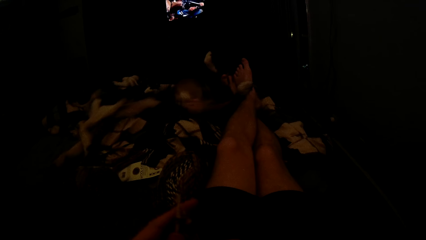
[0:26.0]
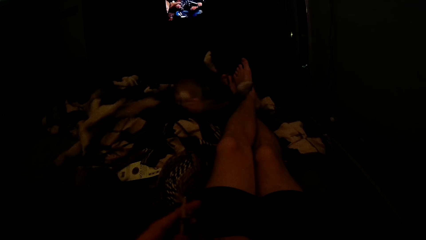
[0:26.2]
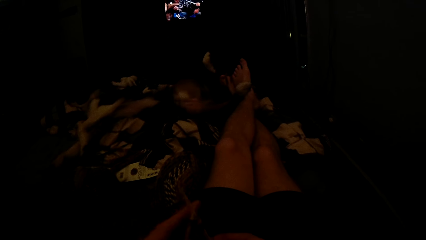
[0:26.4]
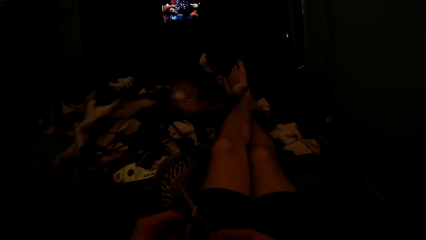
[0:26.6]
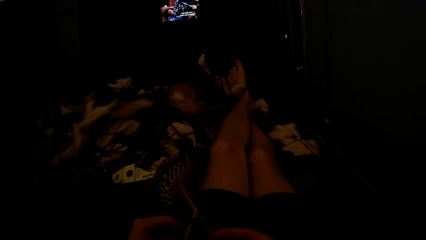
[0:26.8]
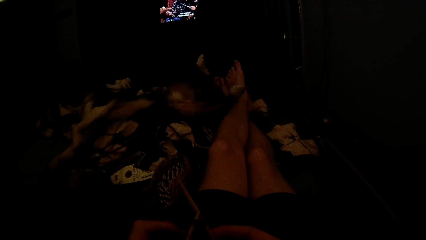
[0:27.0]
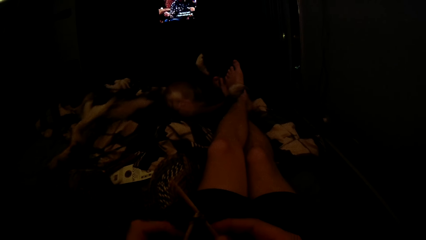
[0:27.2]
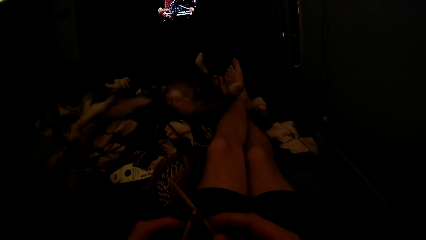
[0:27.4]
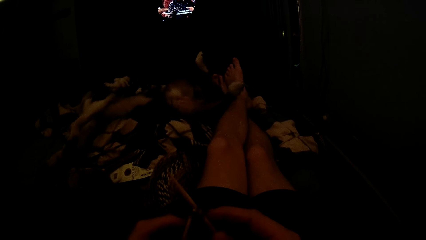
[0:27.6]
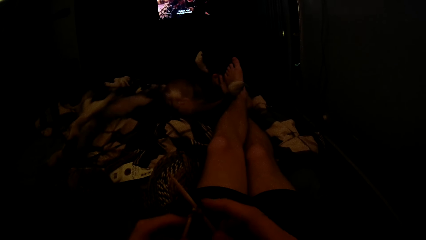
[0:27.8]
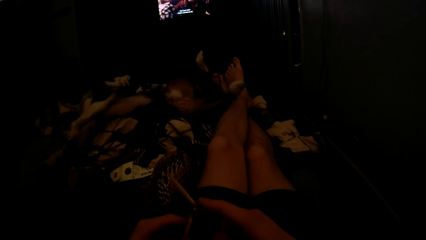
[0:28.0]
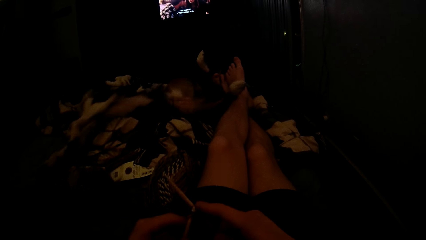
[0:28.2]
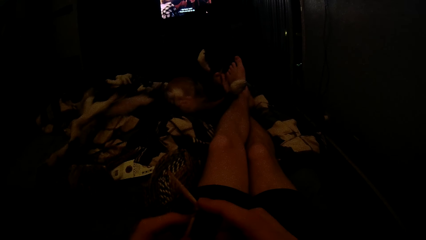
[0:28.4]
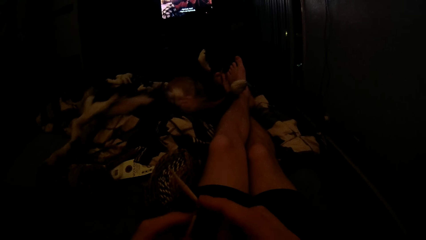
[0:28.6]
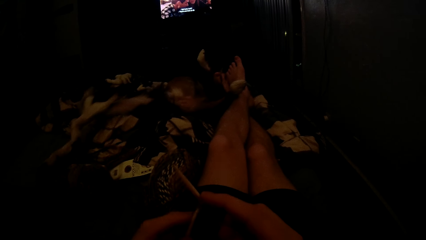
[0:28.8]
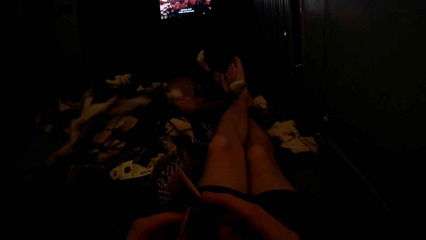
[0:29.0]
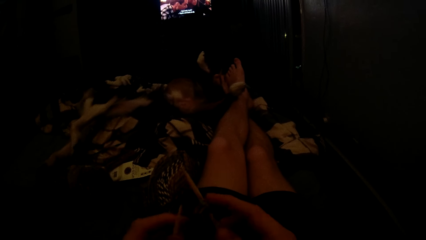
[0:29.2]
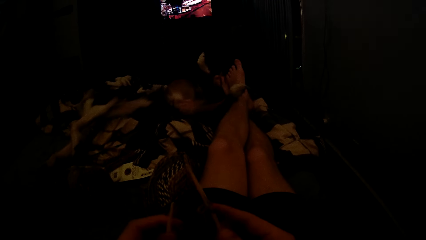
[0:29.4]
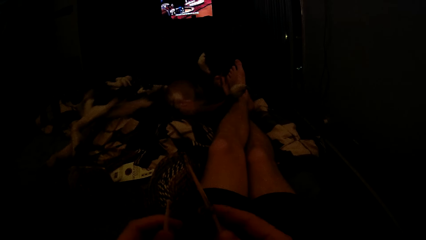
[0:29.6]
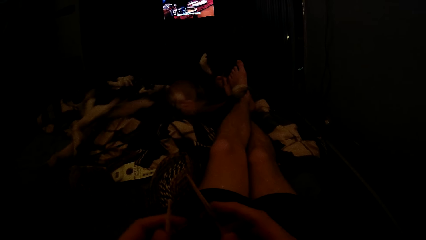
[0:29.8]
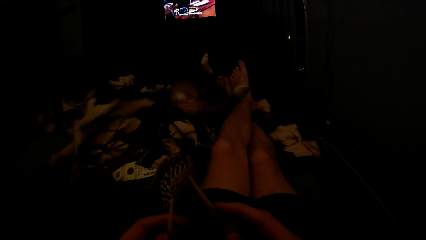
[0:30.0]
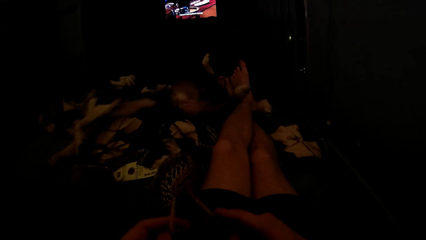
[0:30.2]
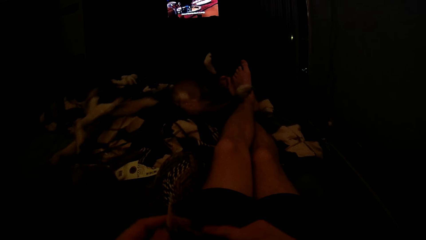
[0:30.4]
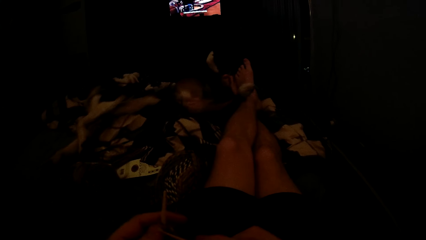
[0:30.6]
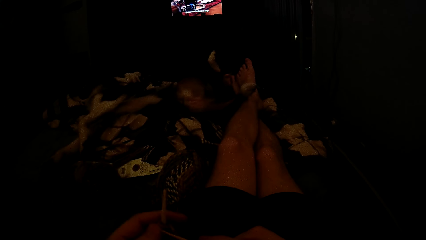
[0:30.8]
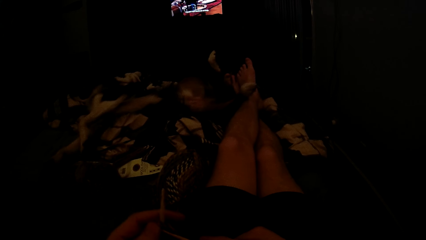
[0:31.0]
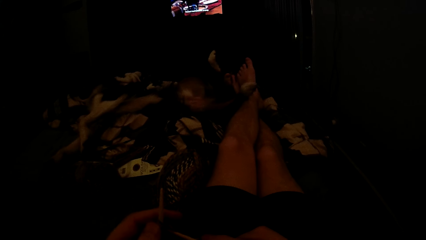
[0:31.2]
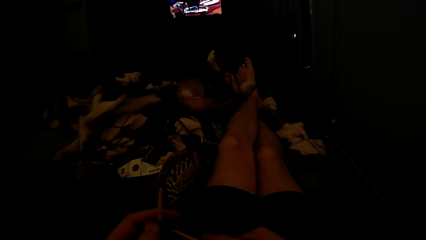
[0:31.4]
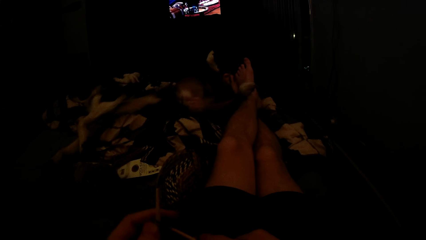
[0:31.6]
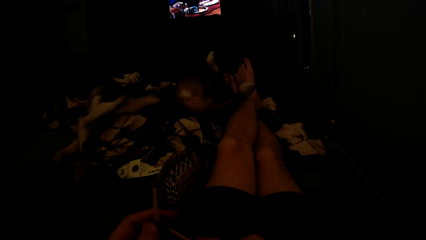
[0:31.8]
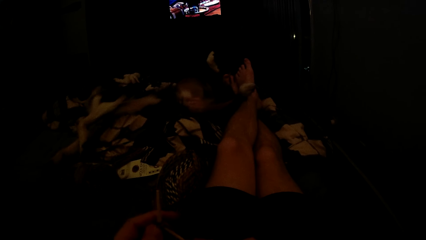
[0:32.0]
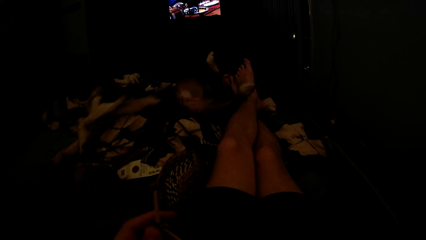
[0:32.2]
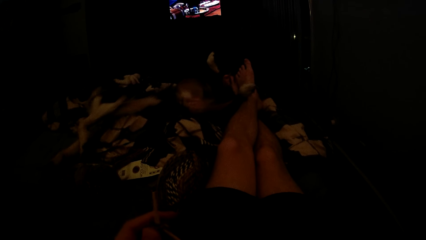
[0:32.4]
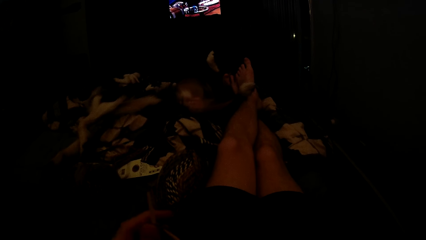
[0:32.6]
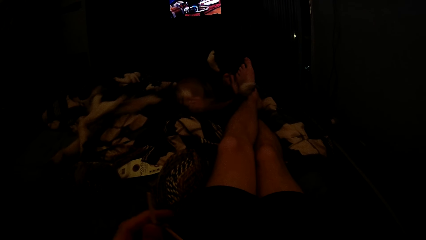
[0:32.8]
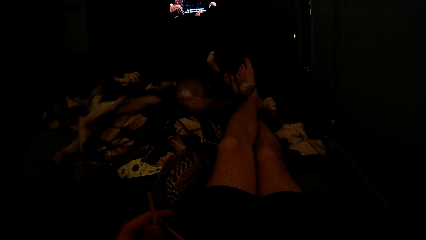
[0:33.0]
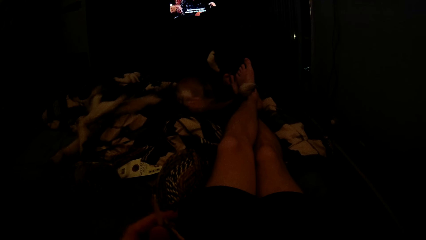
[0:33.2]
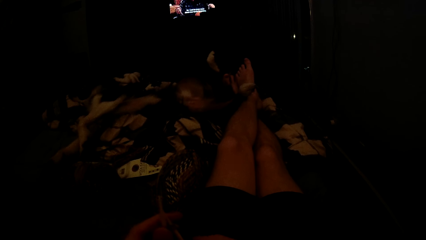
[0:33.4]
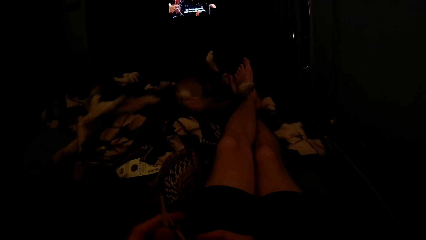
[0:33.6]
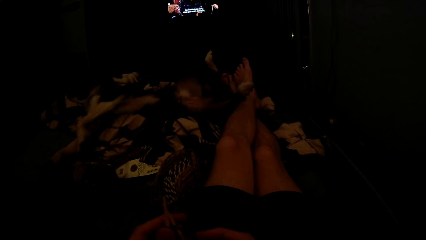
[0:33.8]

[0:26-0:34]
The camera wearer knits on the bed.

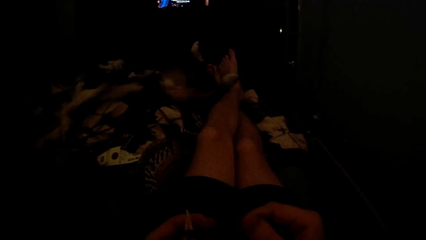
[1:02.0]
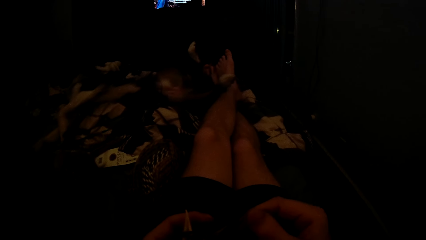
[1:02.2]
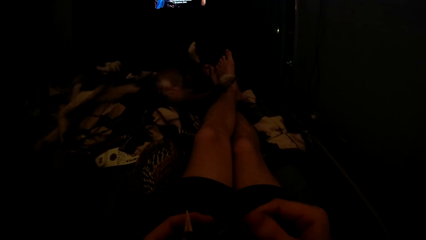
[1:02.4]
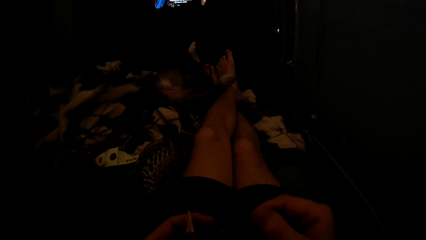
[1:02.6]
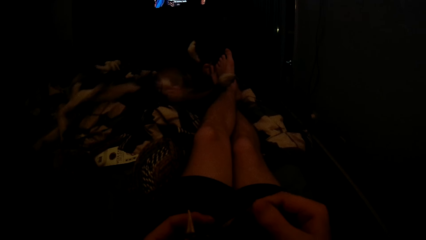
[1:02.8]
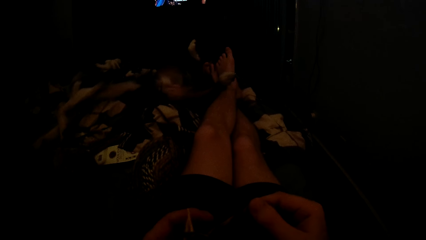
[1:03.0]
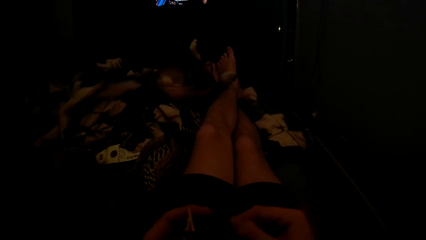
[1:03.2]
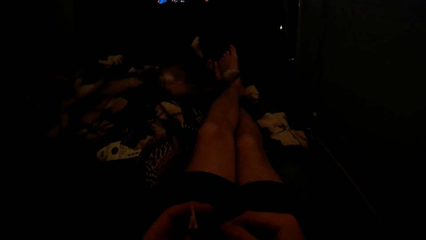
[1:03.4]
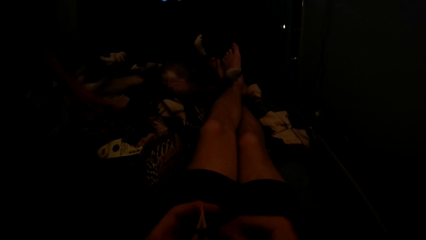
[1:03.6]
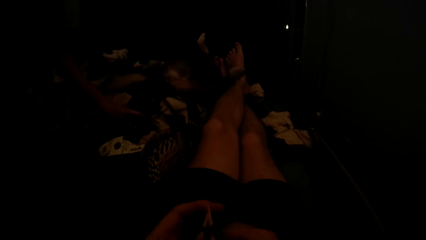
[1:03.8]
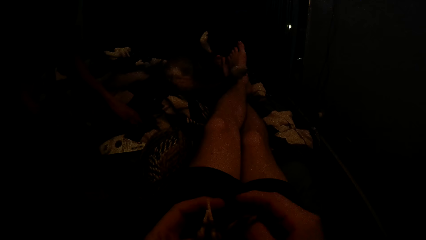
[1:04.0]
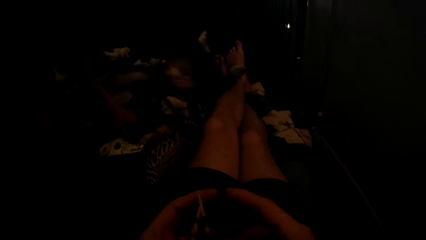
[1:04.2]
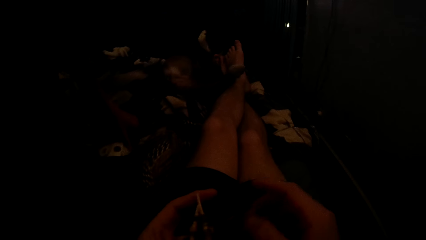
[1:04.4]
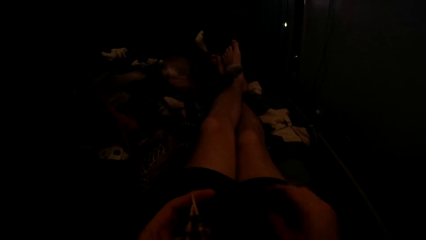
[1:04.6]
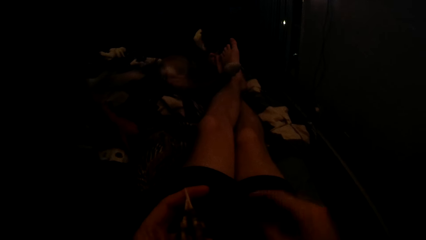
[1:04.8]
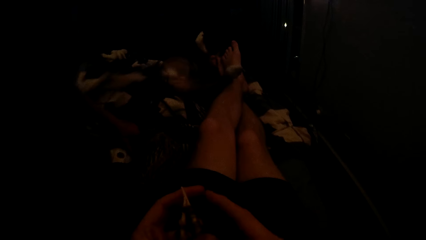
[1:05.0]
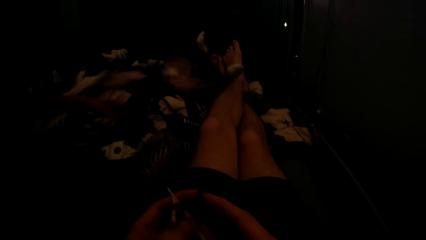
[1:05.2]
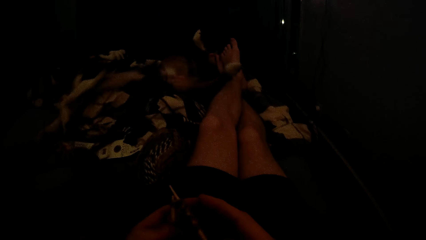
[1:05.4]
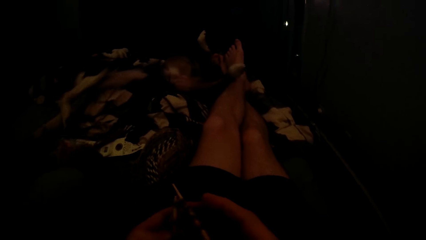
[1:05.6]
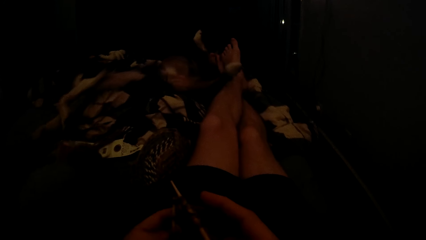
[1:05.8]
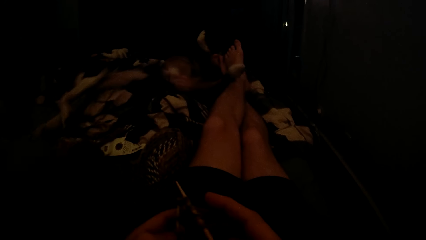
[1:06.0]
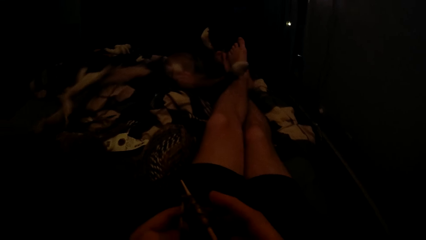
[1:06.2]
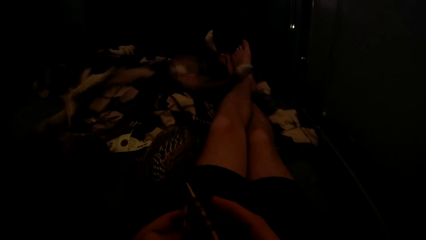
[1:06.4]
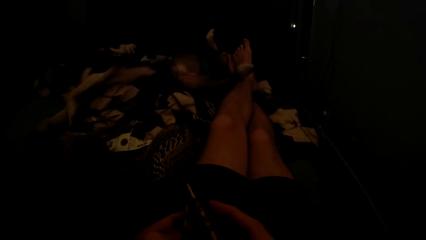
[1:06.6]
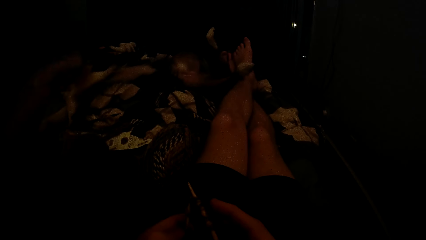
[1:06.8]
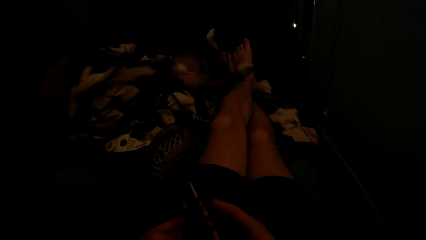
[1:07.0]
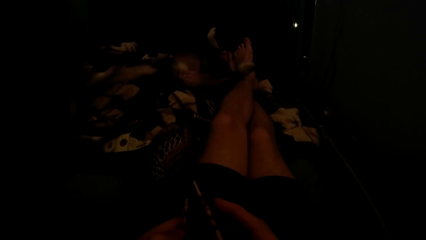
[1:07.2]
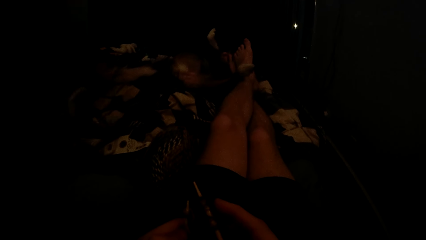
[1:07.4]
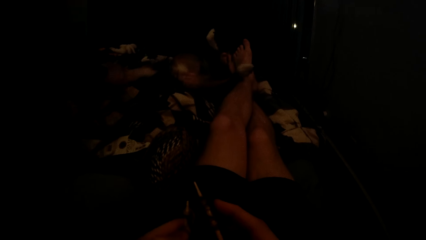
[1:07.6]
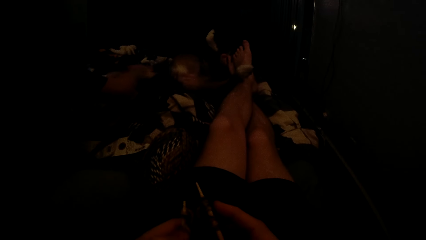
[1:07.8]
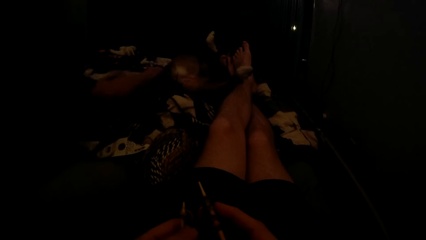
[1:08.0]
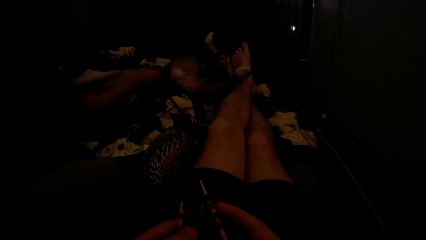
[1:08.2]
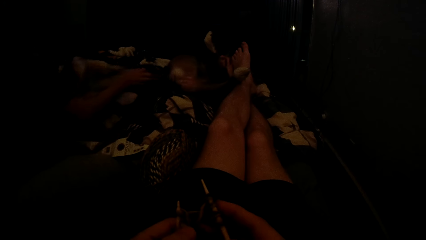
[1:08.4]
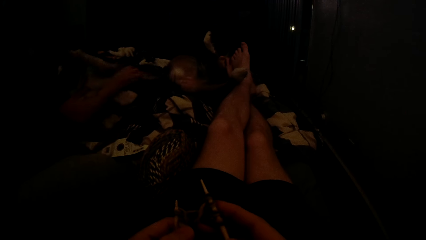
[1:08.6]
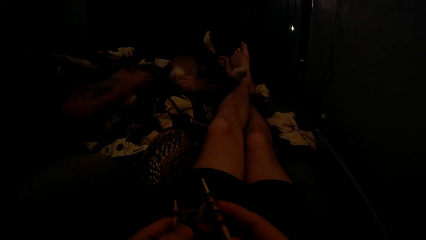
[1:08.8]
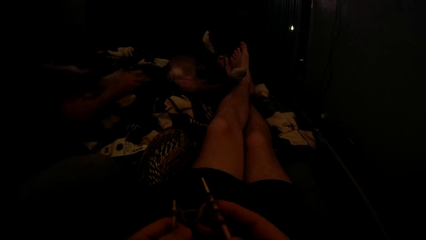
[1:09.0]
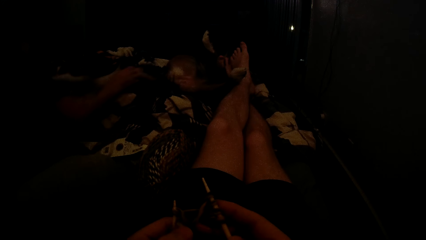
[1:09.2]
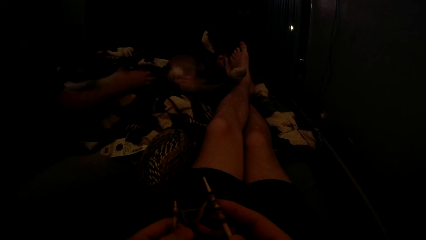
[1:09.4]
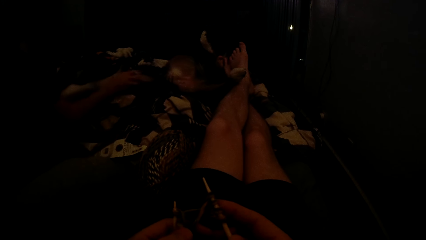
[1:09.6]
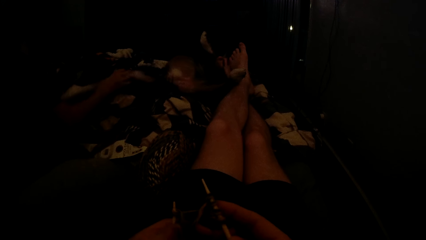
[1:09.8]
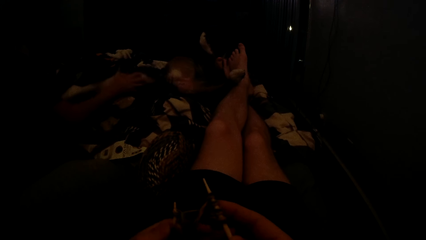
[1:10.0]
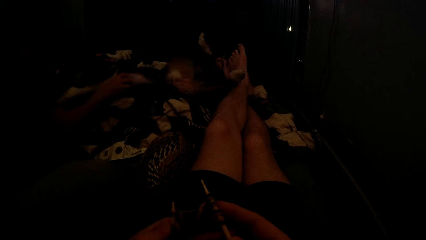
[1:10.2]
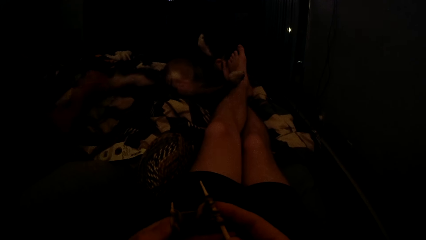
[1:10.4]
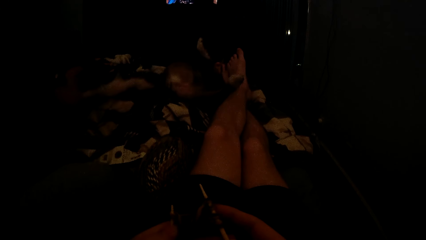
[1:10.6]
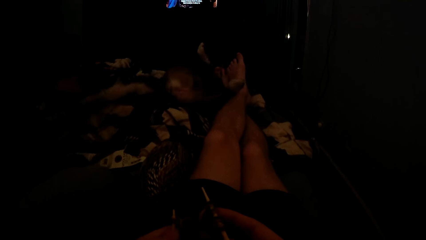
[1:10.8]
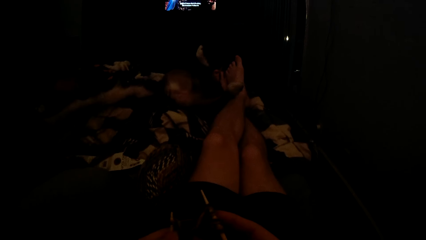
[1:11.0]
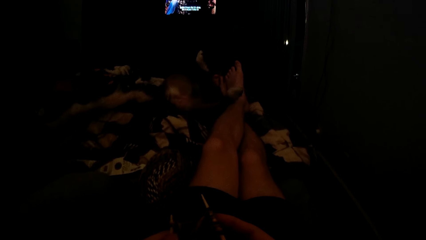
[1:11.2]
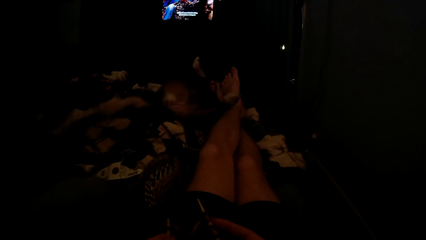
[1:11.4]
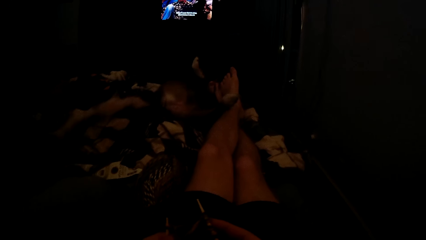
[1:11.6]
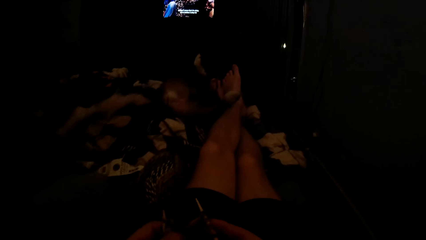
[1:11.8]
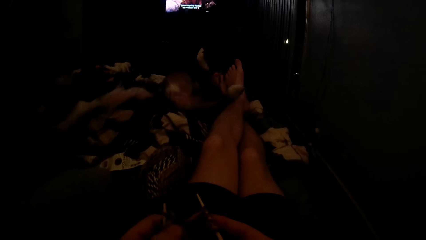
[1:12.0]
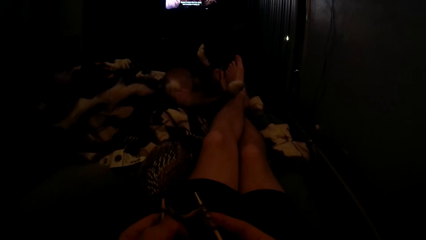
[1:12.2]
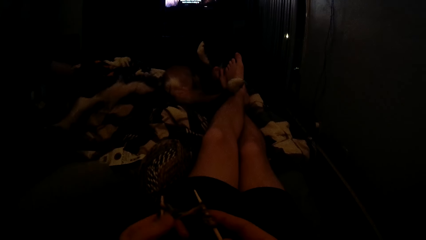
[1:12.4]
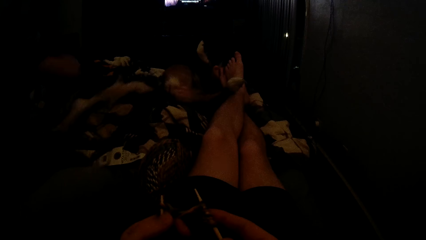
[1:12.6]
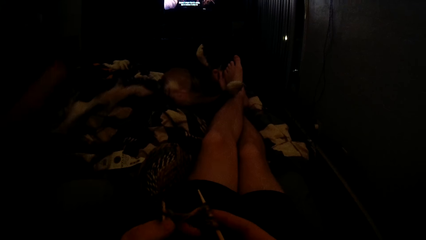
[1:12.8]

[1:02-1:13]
A man plays with the dog. The camera wearer looks at the fabric.
